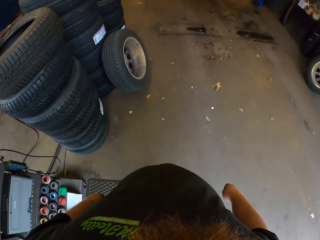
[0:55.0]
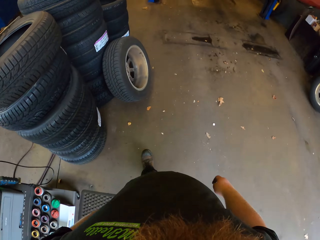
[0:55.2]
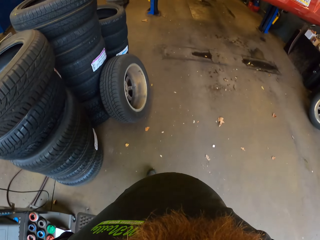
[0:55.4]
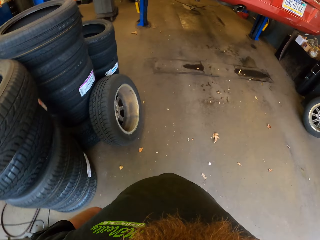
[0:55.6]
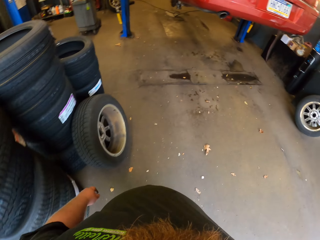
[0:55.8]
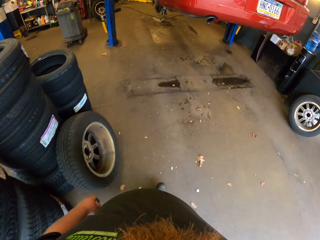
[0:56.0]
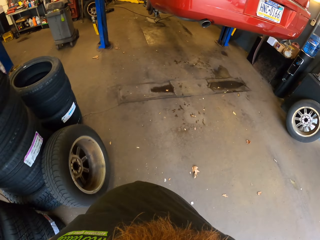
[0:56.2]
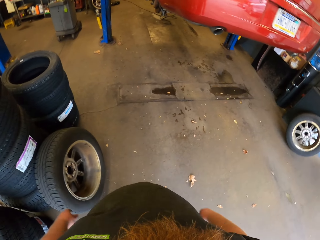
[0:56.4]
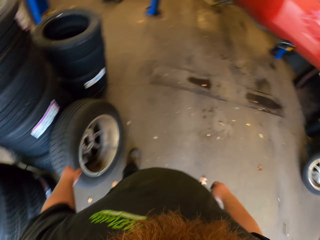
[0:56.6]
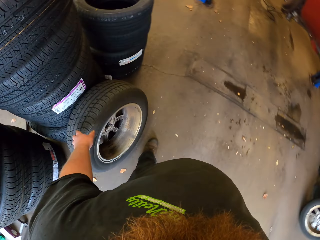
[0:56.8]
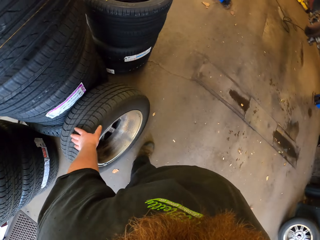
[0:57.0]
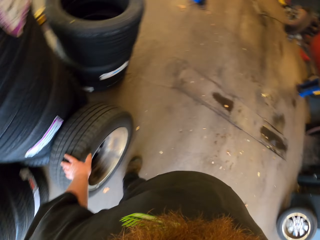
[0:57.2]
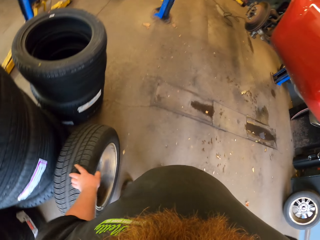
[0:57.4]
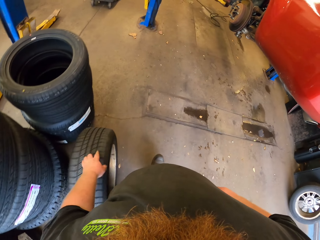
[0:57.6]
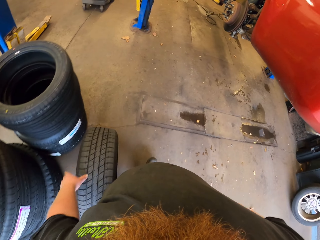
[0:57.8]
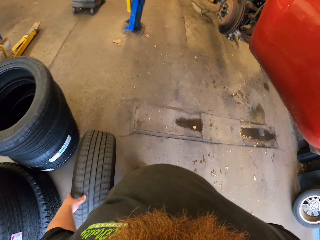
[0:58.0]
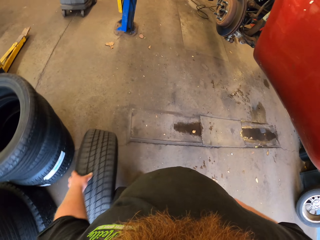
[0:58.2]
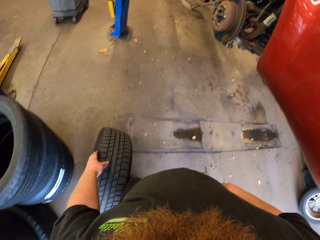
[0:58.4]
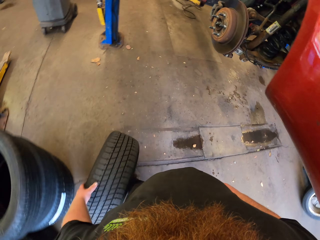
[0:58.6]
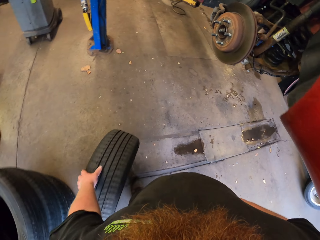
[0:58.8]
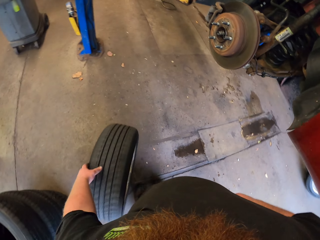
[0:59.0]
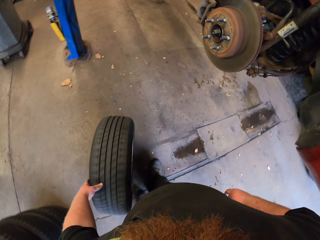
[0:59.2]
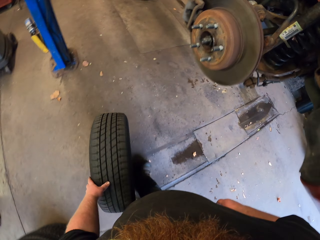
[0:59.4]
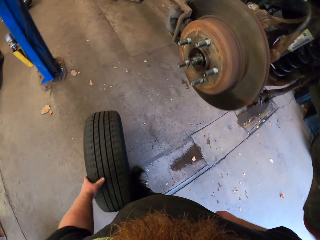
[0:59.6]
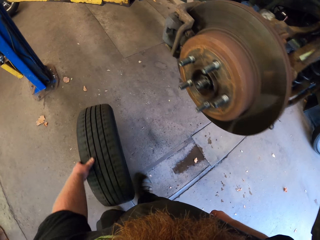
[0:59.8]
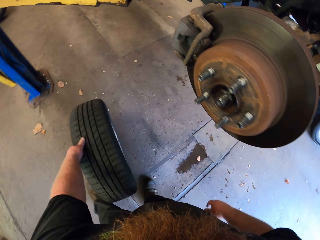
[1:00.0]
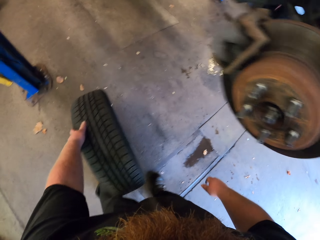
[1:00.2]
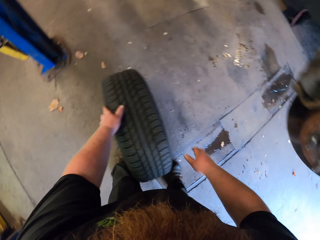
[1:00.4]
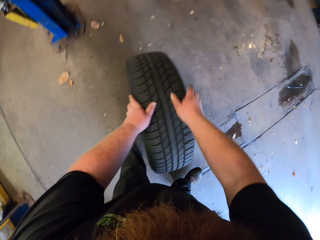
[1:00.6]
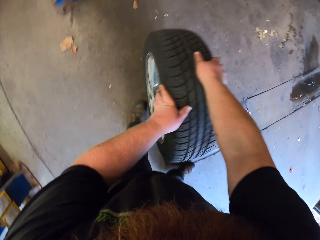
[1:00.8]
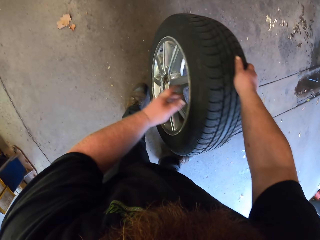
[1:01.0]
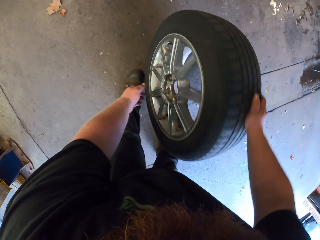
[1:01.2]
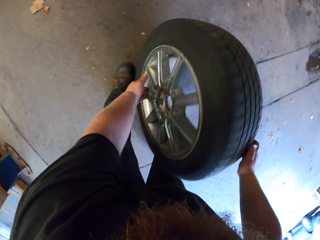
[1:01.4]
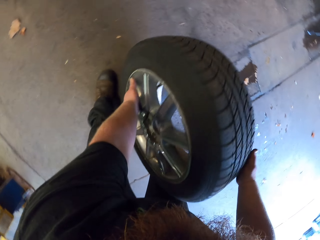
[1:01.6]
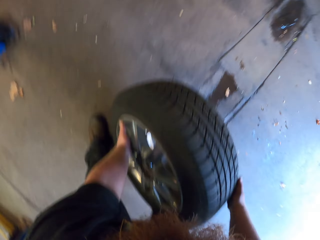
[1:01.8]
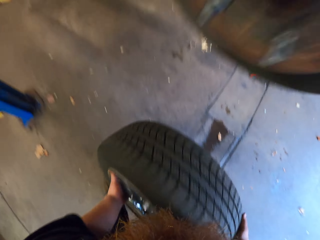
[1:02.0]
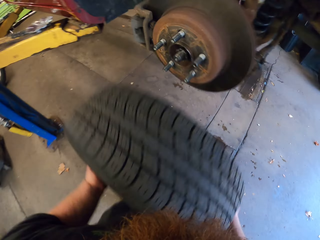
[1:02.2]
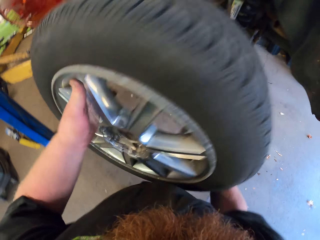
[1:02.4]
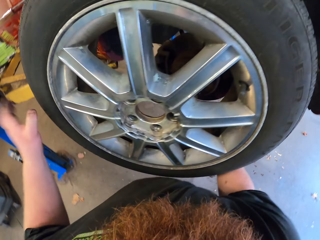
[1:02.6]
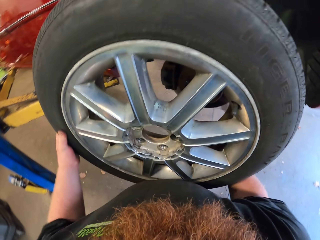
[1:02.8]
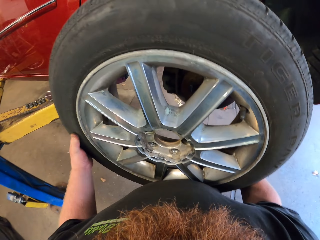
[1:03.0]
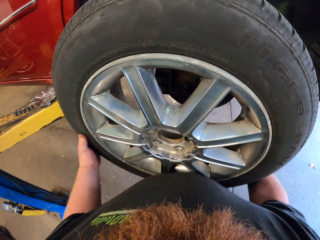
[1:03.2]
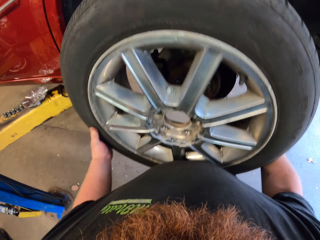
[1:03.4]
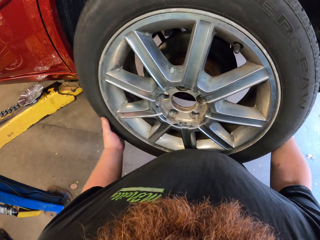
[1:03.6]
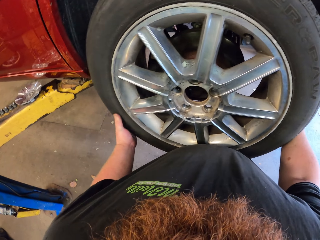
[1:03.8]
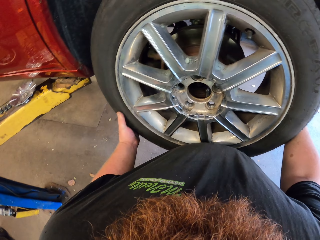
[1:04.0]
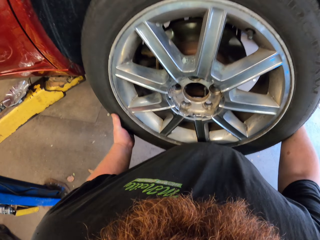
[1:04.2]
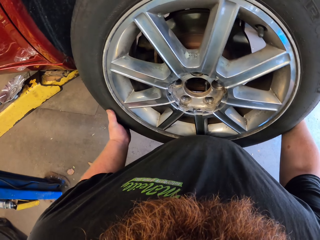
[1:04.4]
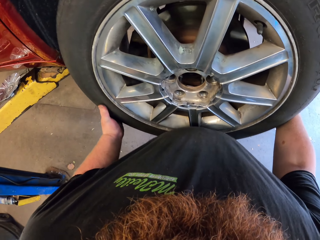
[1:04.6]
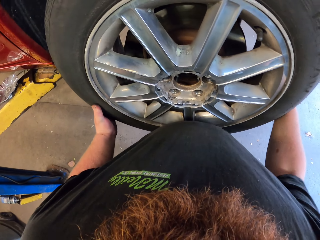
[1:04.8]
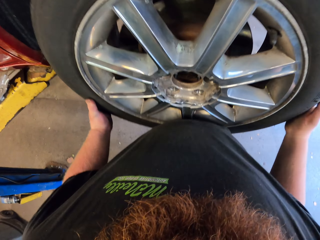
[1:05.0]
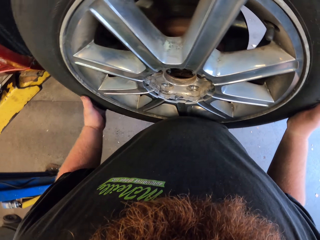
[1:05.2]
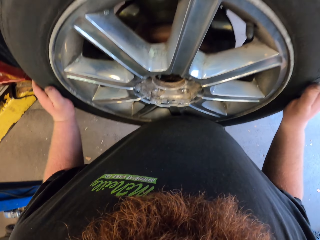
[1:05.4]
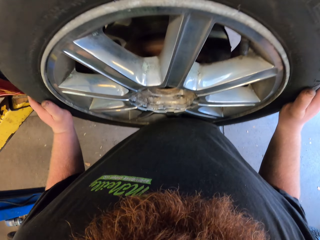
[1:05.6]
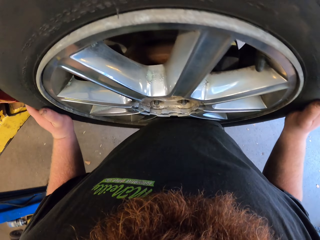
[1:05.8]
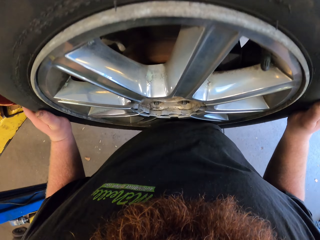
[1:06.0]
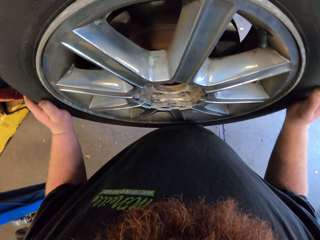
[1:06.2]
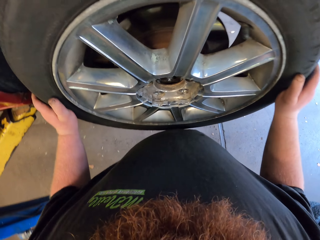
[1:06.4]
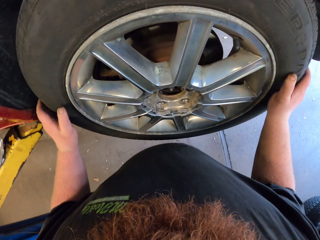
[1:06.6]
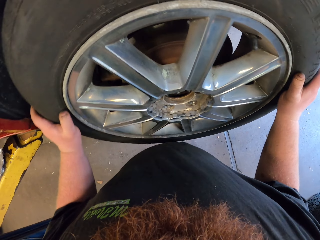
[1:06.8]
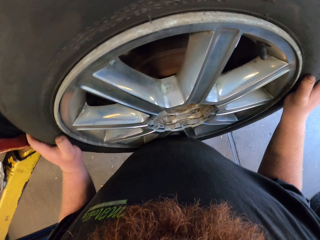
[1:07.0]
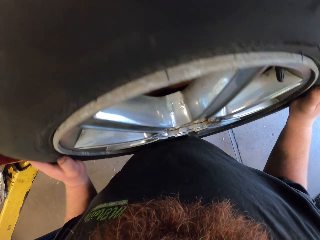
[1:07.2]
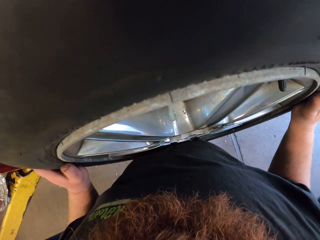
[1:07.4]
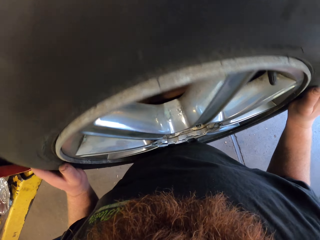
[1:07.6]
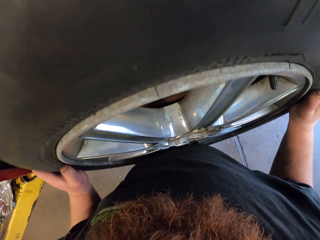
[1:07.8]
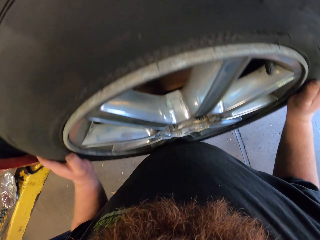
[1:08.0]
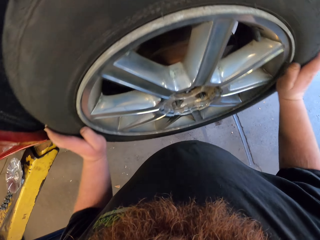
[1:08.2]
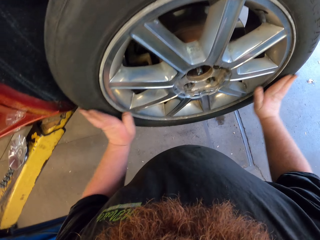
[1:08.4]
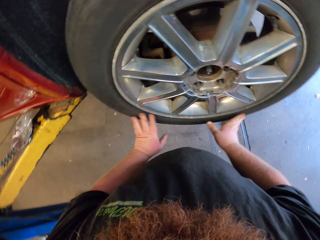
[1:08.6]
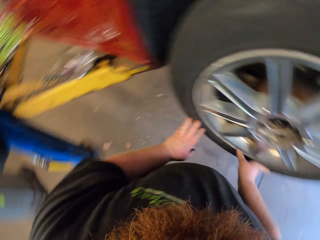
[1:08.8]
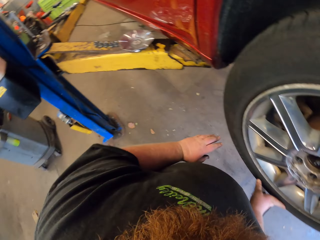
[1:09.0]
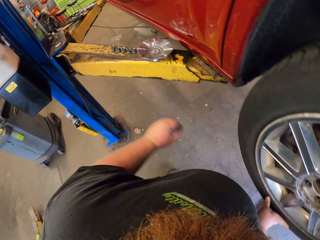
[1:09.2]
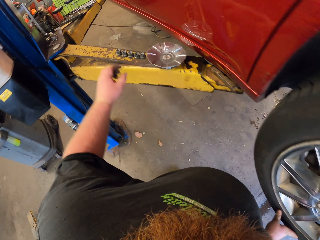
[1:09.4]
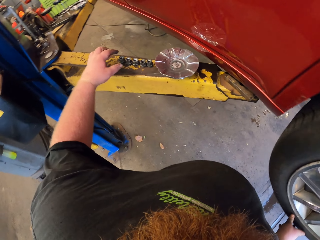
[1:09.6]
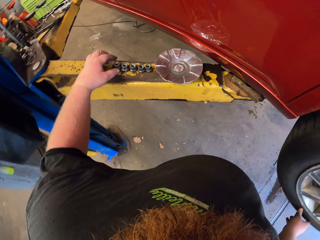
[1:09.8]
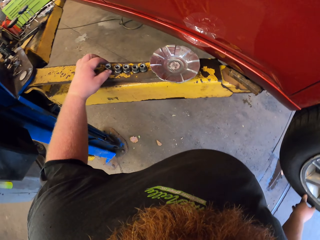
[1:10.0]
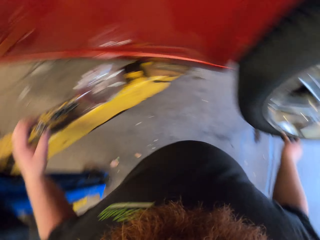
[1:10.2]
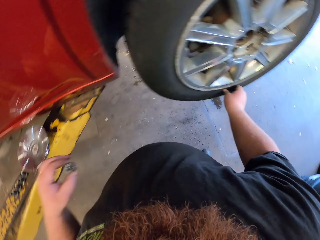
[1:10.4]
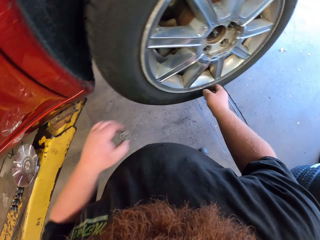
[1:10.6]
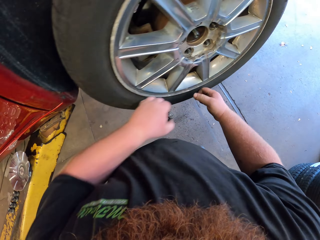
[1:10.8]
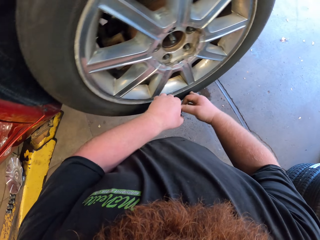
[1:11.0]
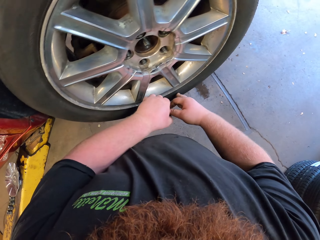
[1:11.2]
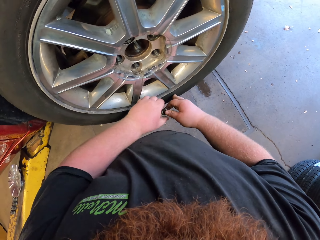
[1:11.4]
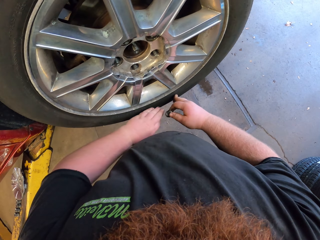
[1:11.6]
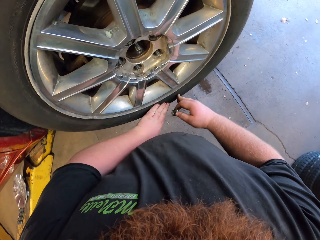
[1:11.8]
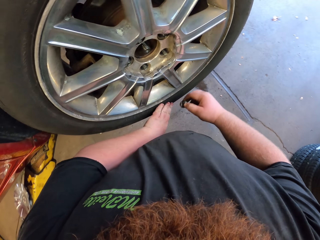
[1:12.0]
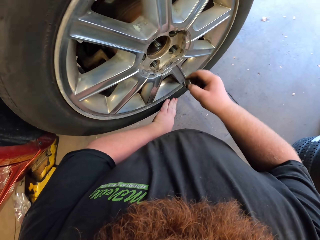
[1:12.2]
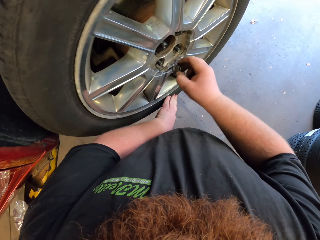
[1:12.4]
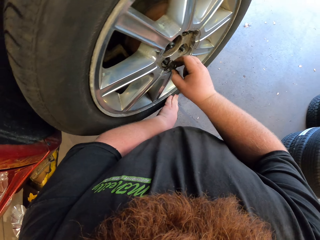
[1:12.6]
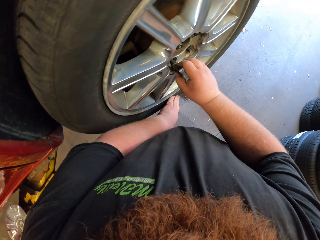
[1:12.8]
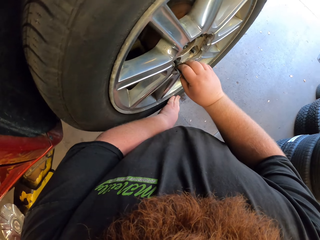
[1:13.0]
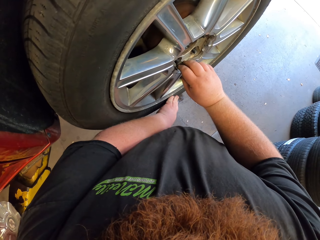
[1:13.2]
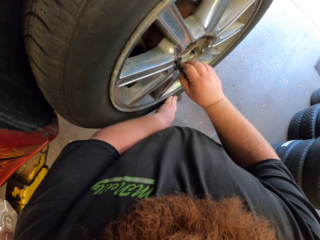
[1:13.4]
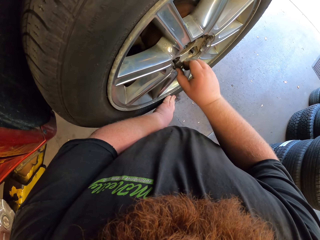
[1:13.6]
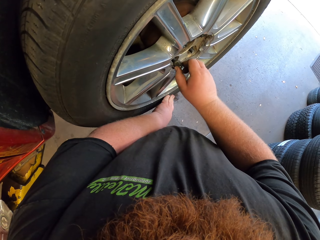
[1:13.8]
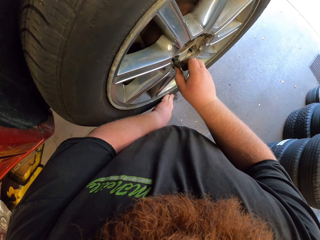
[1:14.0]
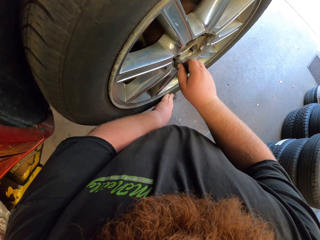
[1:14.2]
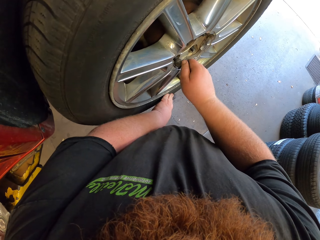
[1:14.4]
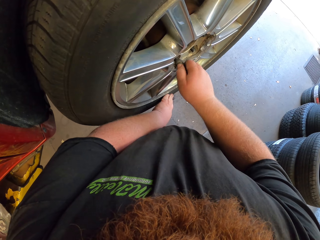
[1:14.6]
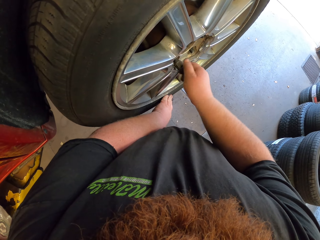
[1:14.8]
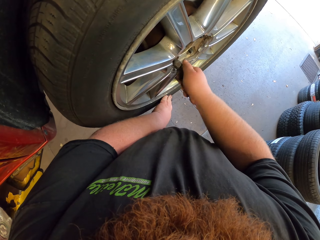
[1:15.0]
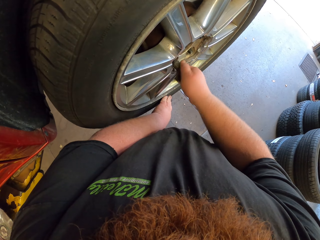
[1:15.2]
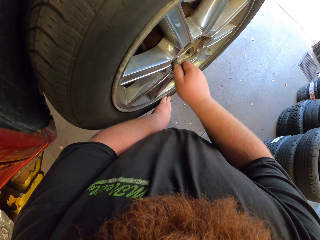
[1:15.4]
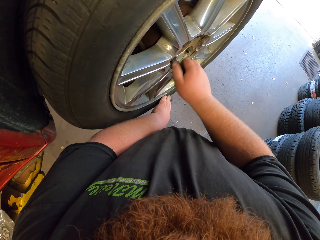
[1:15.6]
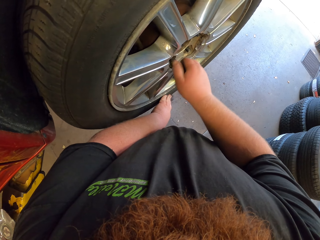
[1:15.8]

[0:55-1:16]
The camera wearer pushes the tire. They lift the tire and fix the tire on the wheel hub. They take the bolt on the metal and fix the bolt on the tire.
